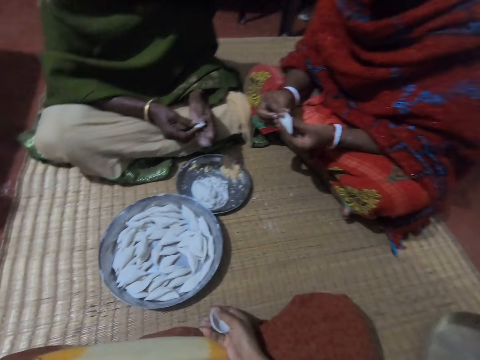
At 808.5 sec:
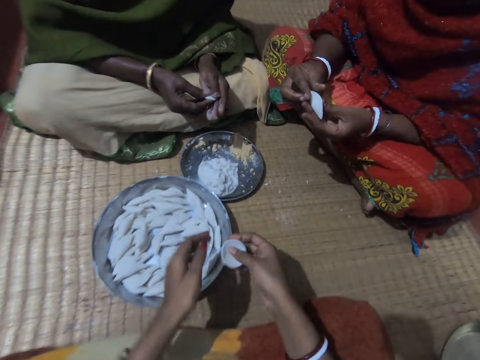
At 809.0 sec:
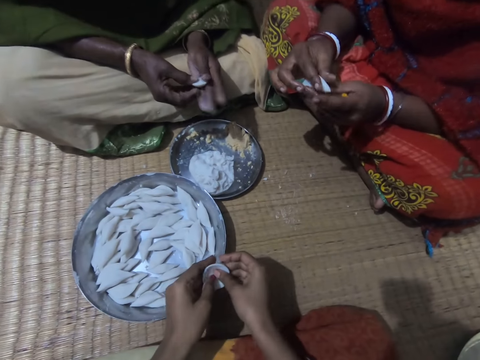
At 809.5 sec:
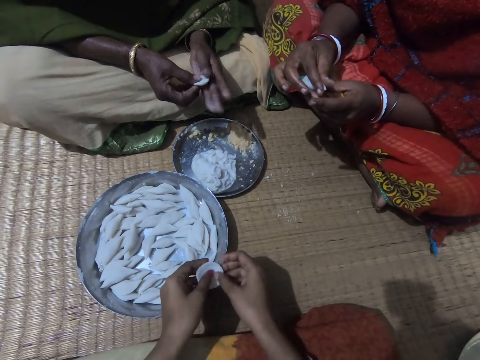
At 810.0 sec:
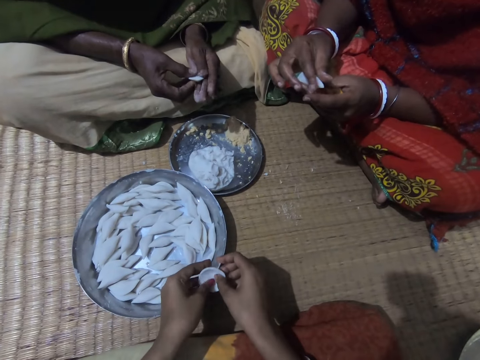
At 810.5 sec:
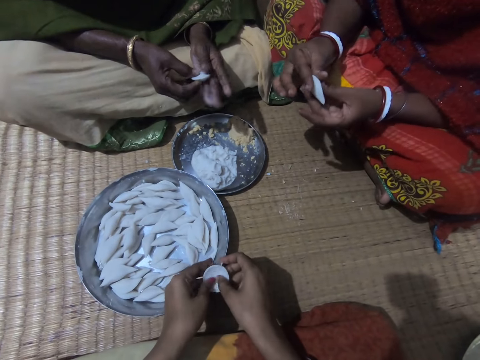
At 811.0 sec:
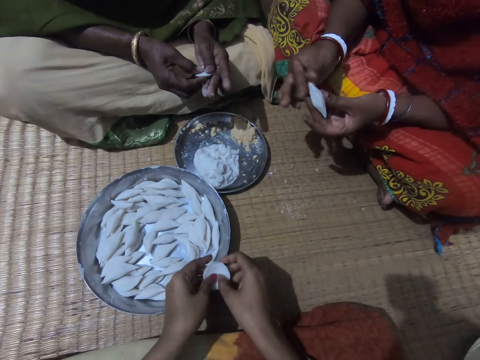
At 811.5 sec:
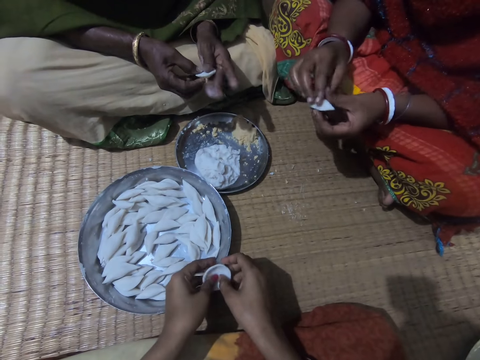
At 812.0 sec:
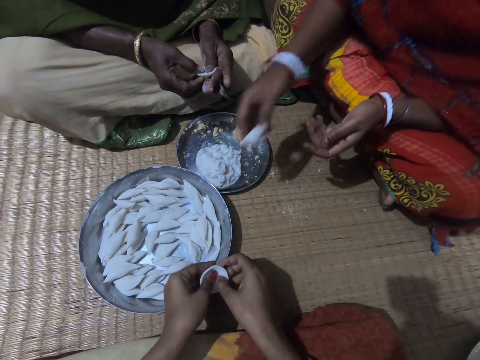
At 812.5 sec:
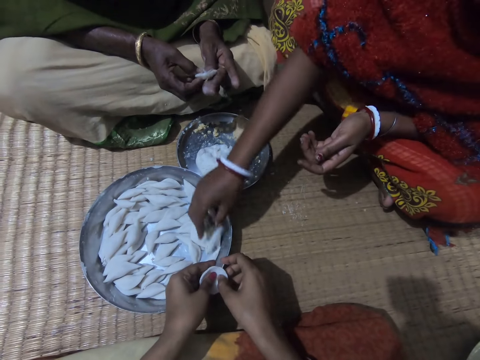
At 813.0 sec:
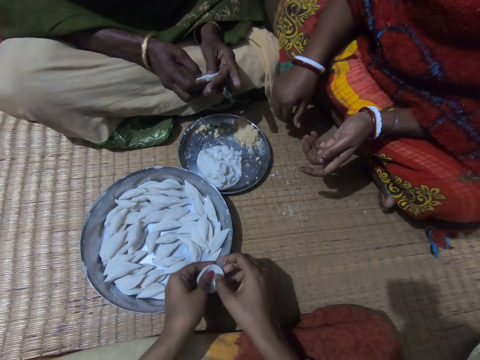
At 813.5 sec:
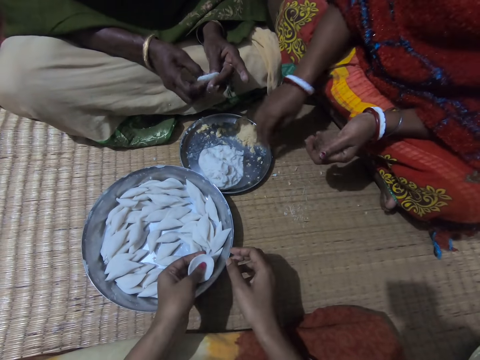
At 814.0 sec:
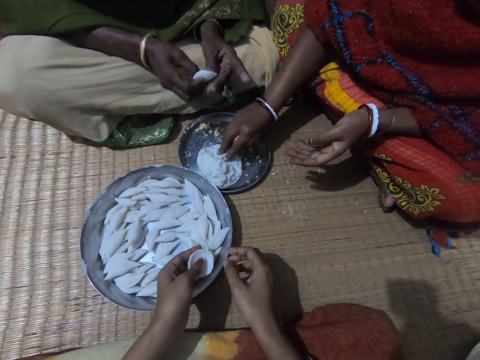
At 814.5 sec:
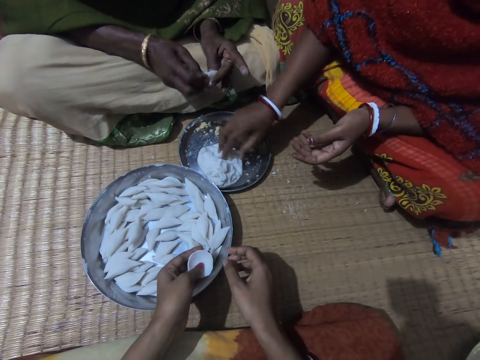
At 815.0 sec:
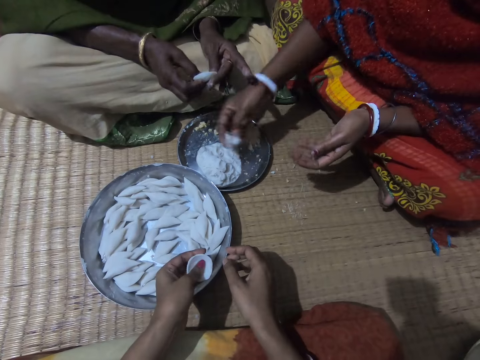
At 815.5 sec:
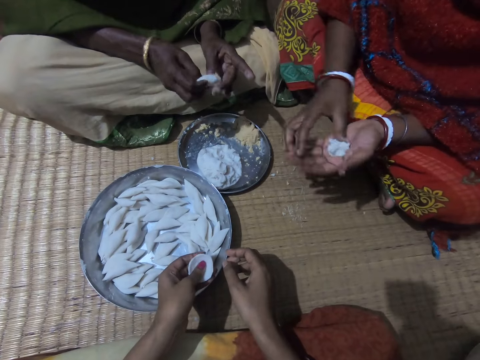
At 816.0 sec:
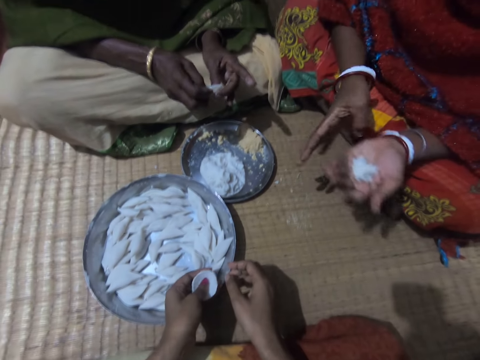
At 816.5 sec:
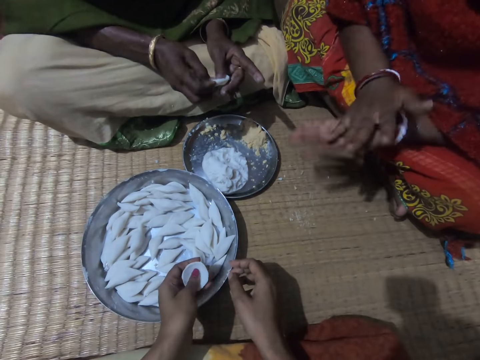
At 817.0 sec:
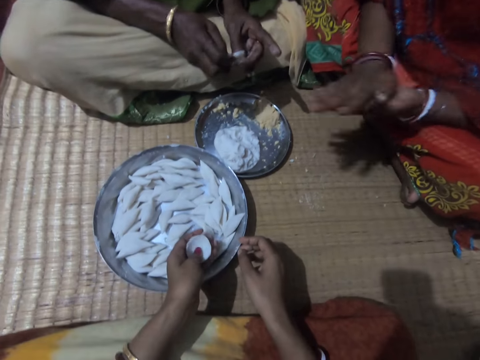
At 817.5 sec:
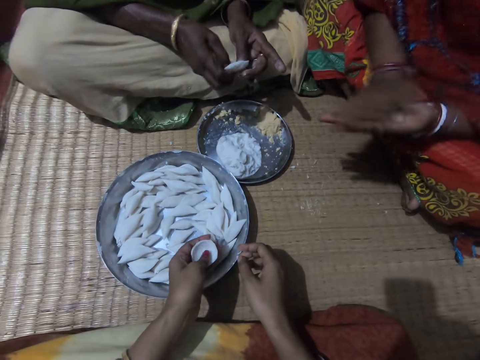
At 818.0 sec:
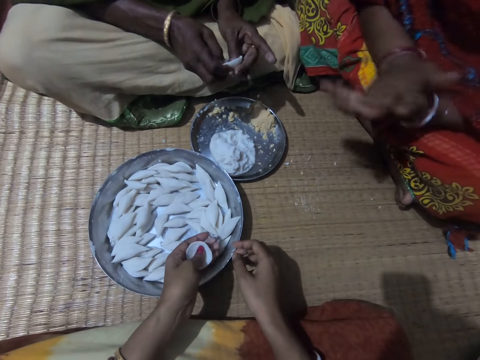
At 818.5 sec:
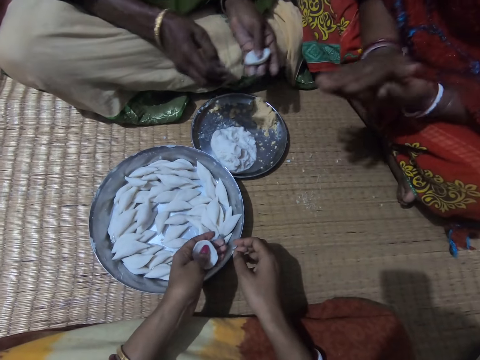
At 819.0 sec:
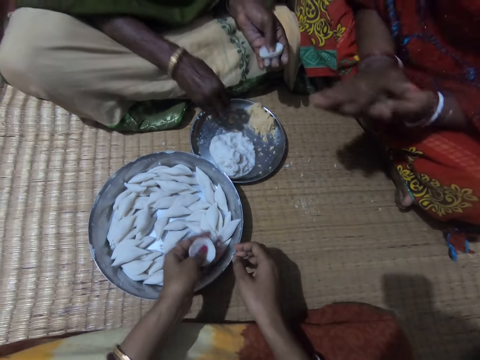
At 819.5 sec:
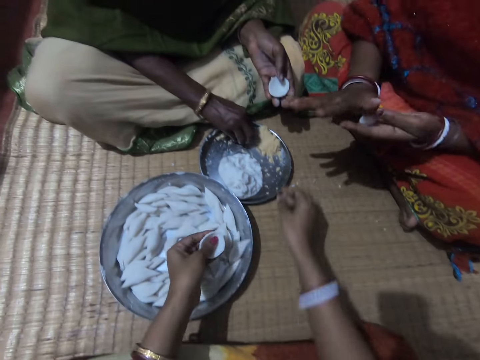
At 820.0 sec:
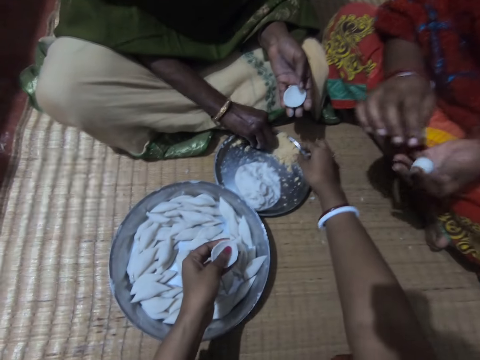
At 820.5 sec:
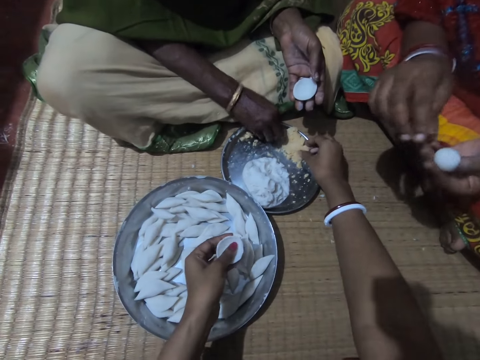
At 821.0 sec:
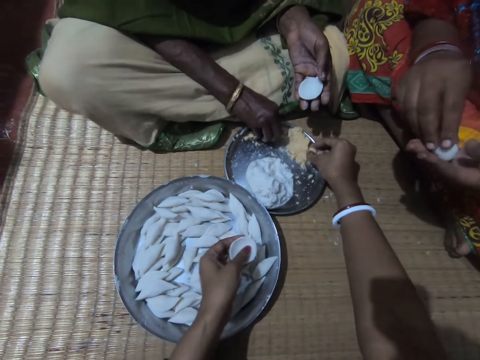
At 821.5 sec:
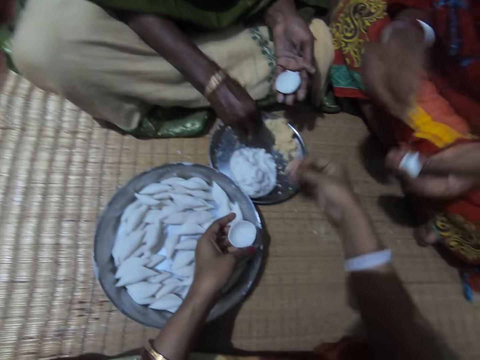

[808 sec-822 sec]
A woman folds the dough. The camera wearer forms the corn flour with her hands. Another woman shapes the dough. The first woman folds the dough. The first woman drops the corn flour into the plate with her right hand. The other woman shapes the dough. The camera wearer shapes the dough. The first woman cuts the dough on the plate. The first woman takes some corn flour from the plate with her right hand. The other woman shapes the dough. The first woman transfers the corn flour to her left hand. The camera wearer shapes the dough. The first woman rolls the corn flour with both hands. A man forms the corn flour into shape with both hands. The other woman picks filling on the plate. The camera wearer collects filling. The man takes up some corn meal from the plate with his right hand.

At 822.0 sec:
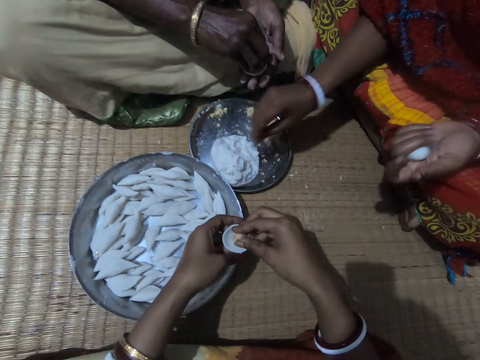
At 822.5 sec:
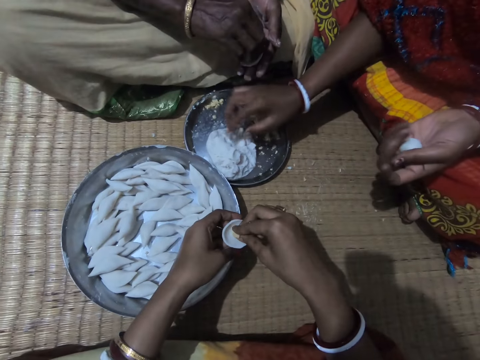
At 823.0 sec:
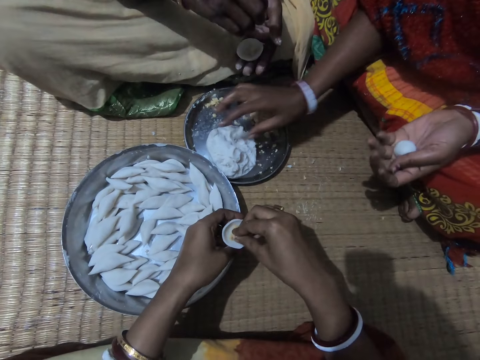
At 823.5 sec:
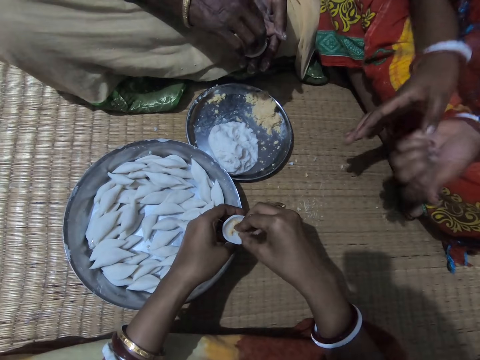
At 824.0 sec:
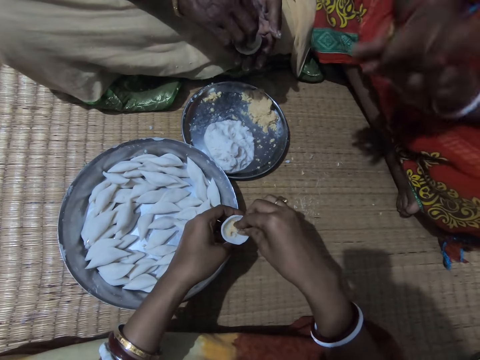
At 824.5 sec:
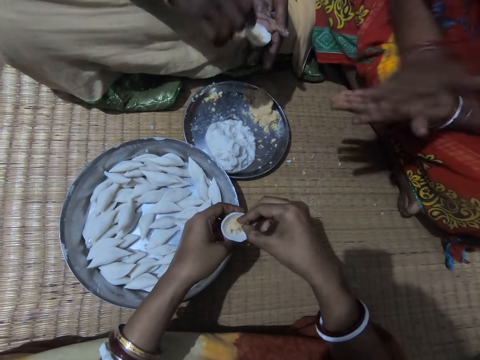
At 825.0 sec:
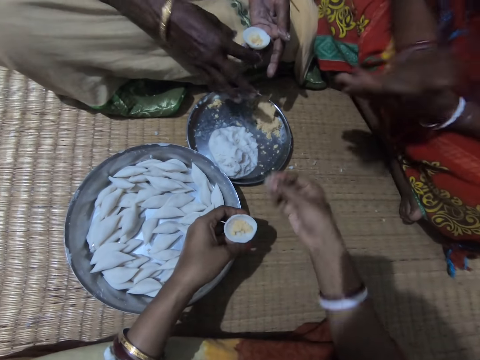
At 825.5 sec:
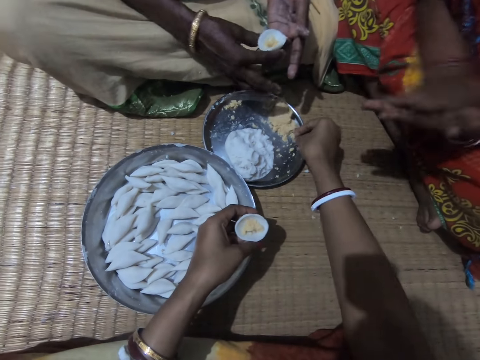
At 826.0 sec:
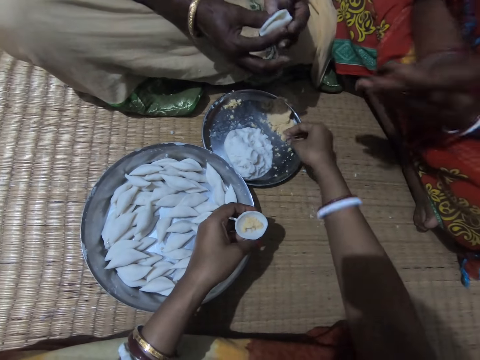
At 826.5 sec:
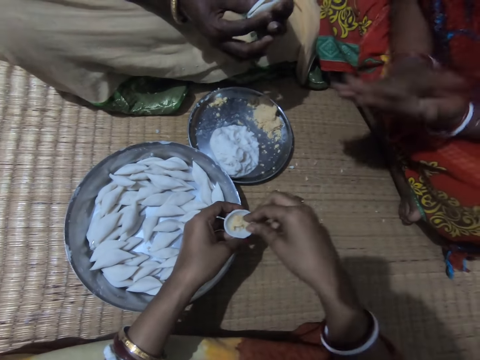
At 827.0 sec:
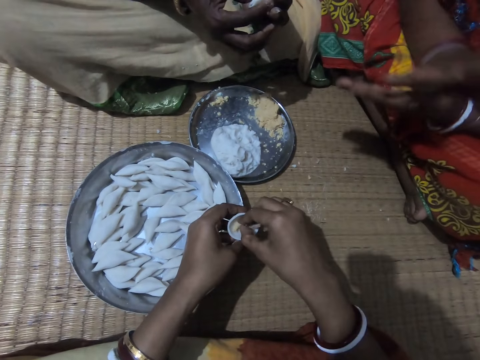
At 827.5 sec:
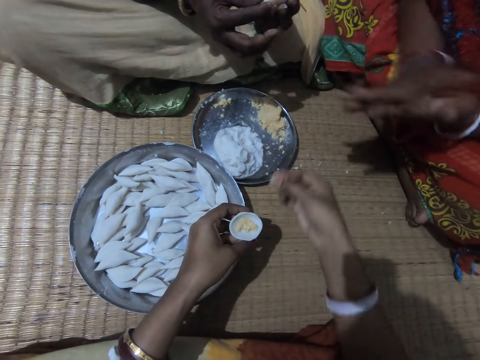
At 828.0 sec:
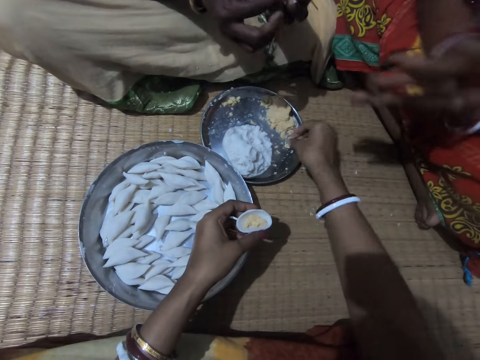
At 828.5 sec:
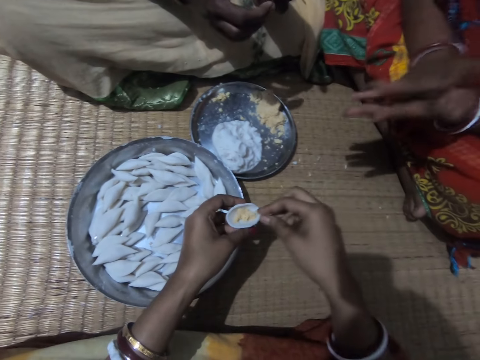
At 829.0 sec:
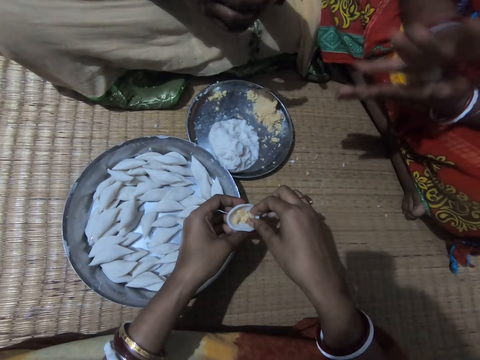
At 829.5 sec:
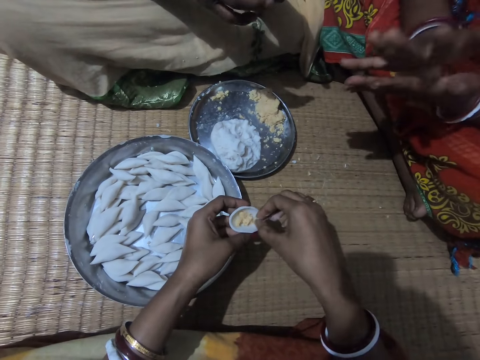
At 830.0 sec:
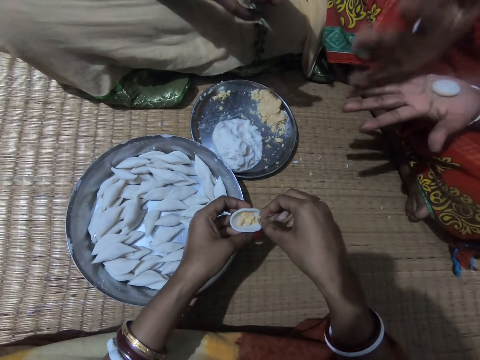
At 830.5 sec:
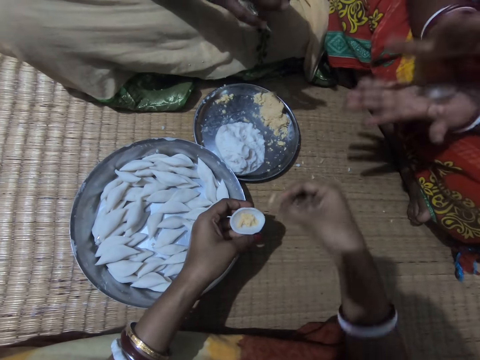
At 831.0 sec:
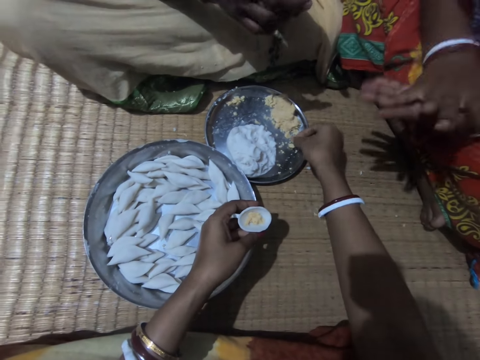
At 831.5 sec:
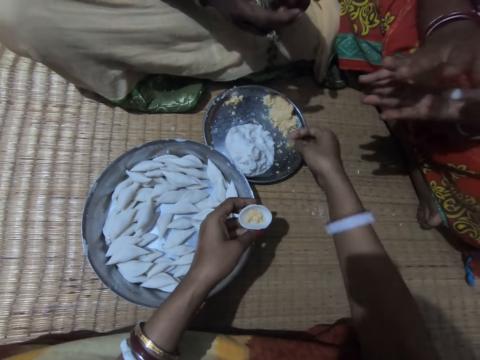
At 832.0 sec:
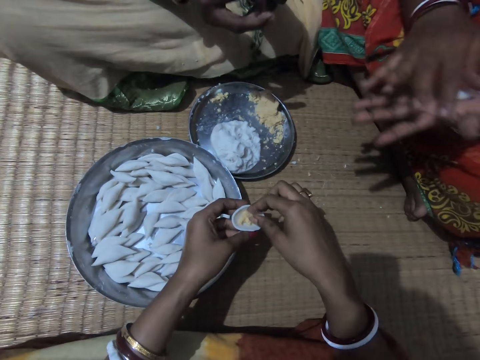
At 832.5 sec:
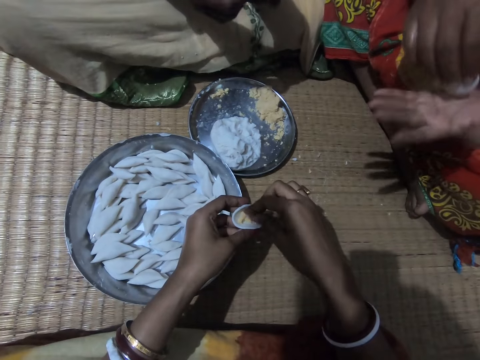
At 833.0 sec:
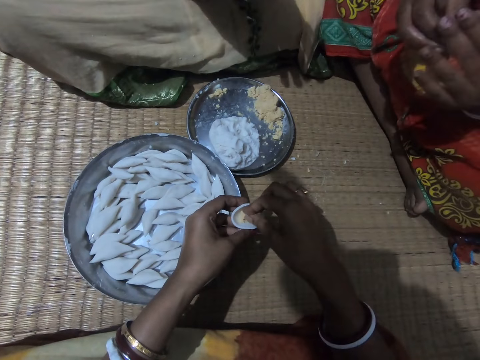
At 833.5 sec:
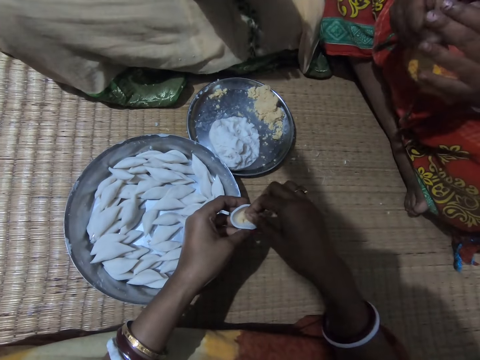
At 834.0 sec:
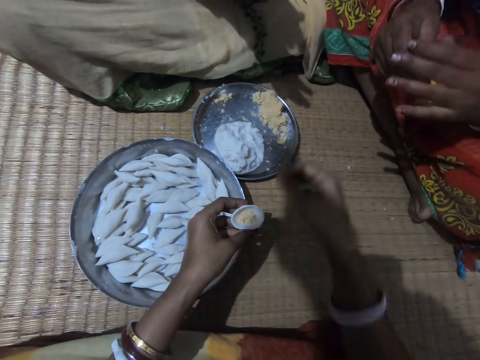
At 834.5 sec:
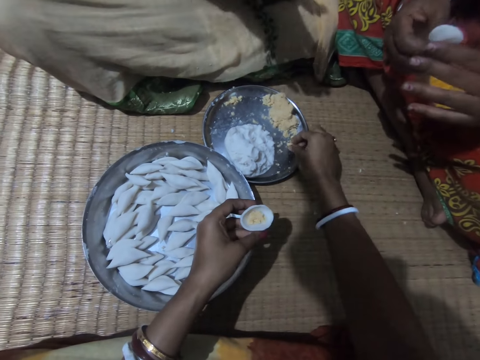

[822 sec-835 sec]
The camera wearer takes up some corn meal from the plate with her right hand. A woman fills the dough with filling. The camera wearer puts the corn meal in the corn flour. Another woman places the dough on the pile of dough. The other woman touches the corn flour on the plate with her right hand. The other woman rolls the dough and rubs the corn flour with both hands. The camera wearer shakes her hand on the tray. She drops some corn meal in the plate with her right hand. A lady rolls the dough in her hands. Another lady rolls the dough in her hands. The camera wearer scoops something from the dough in her hand. She scoops something from the dough in her hand. She drops some corn meal in the plate with her right hand. The other lady rolls the dough in her hands. The first lady rolls the dough in her hands. The camera wearer holds something in the dough.
